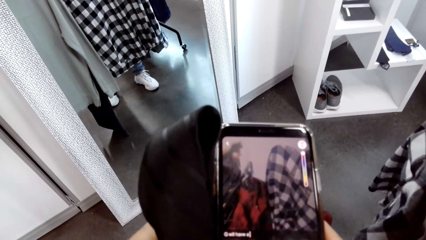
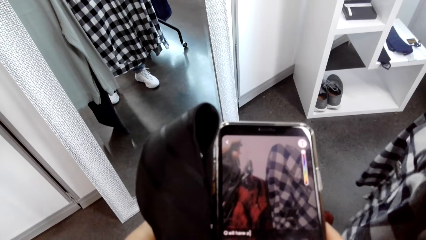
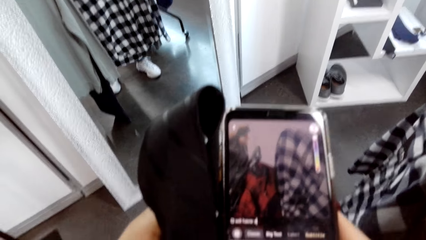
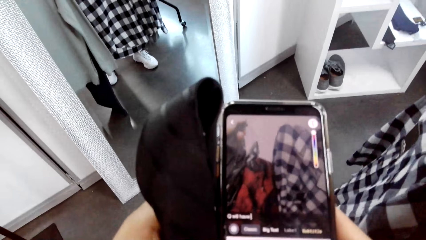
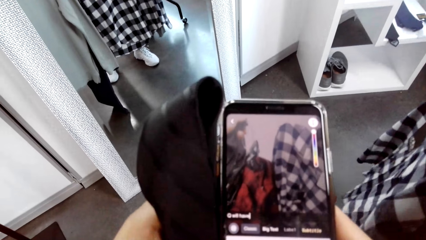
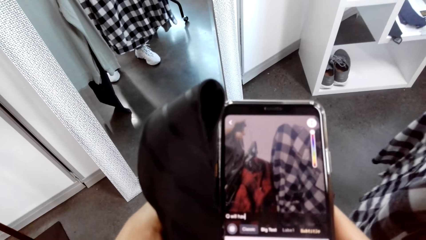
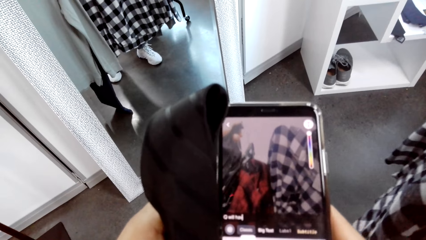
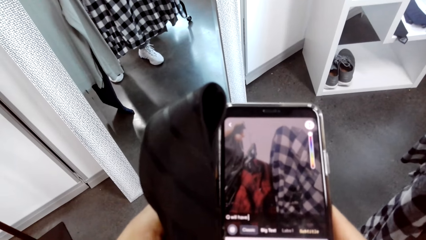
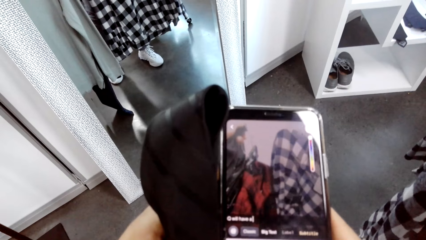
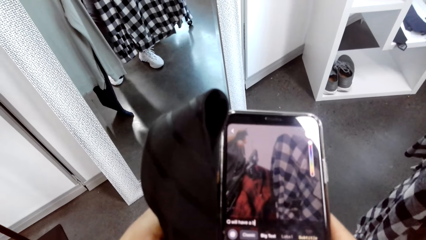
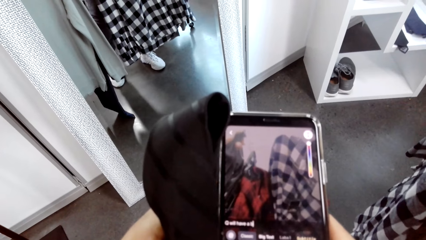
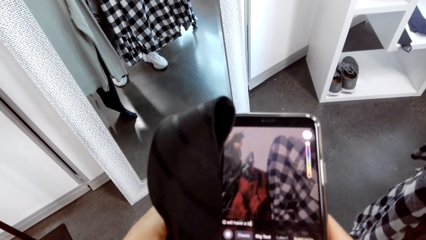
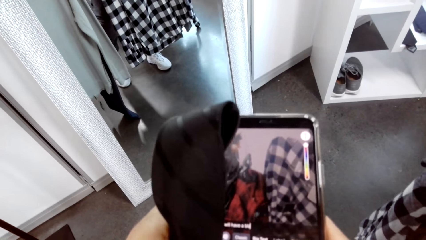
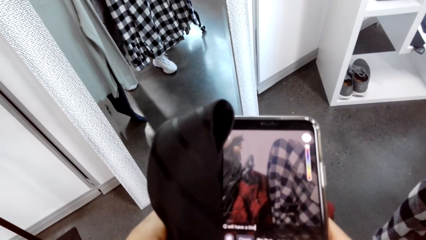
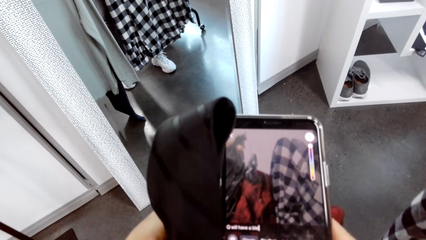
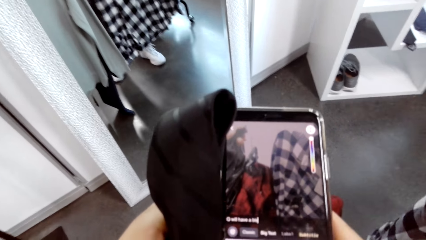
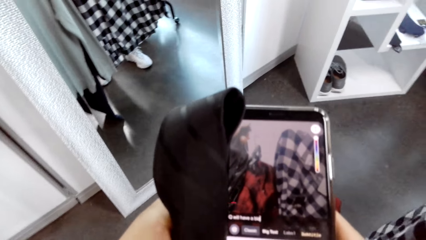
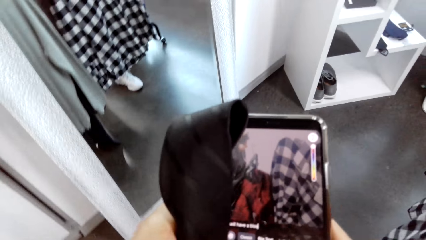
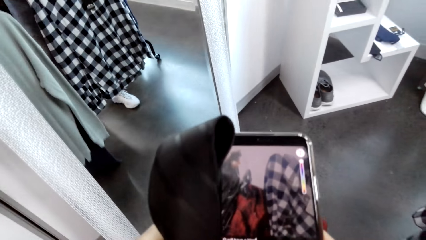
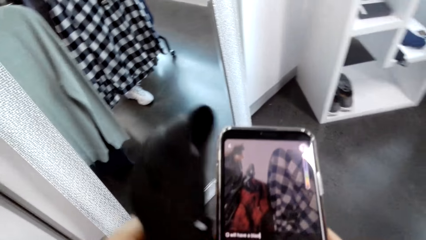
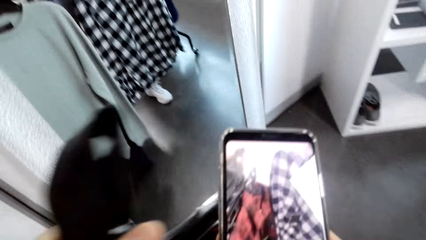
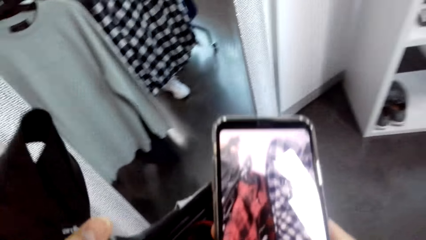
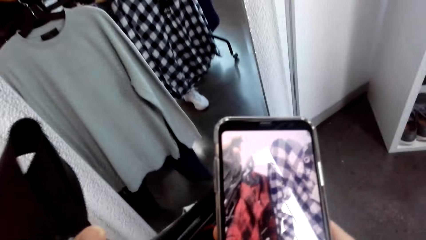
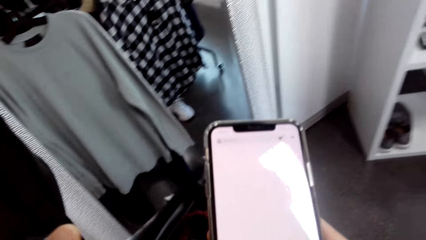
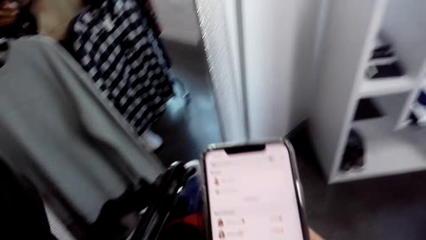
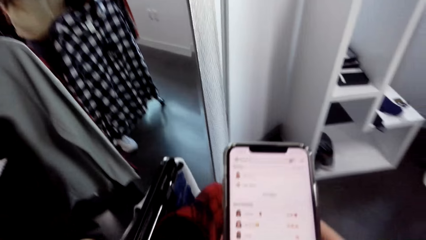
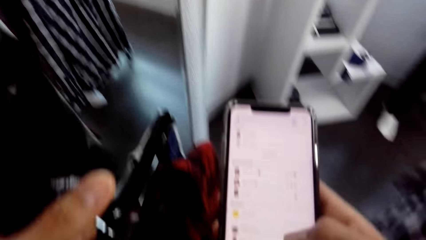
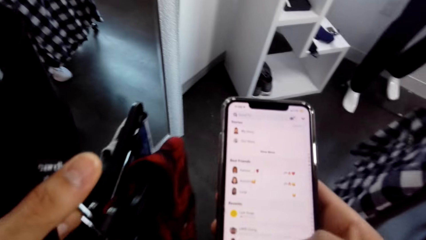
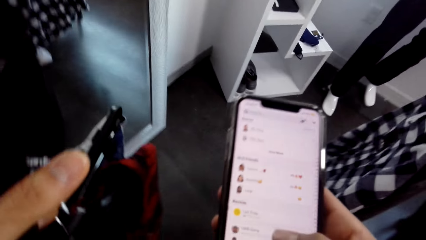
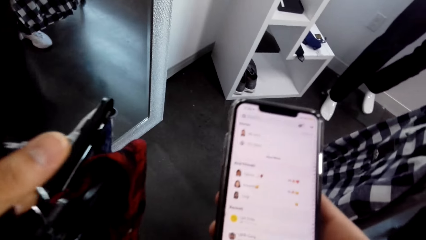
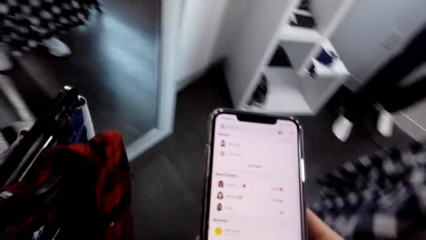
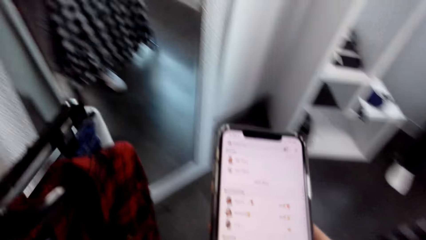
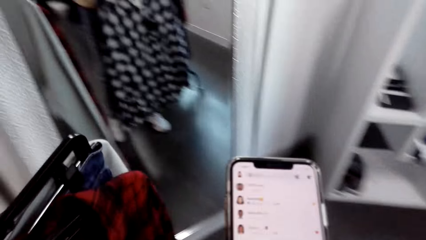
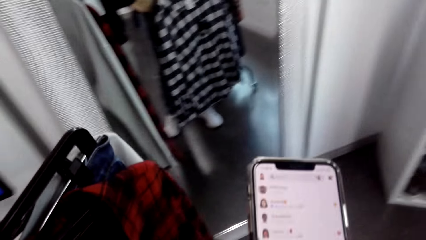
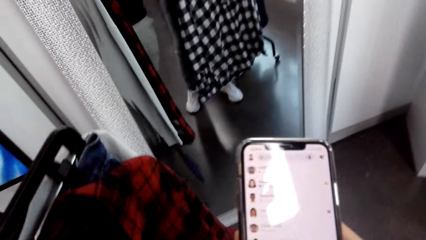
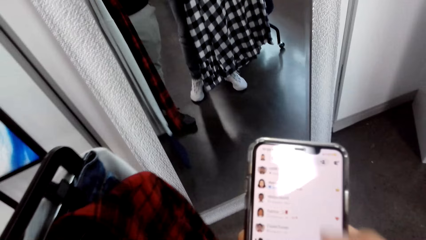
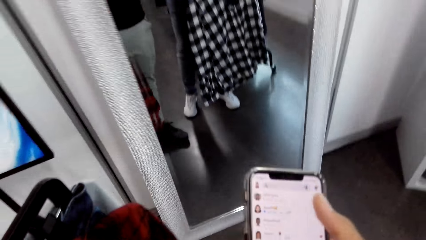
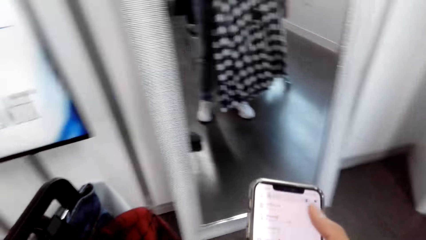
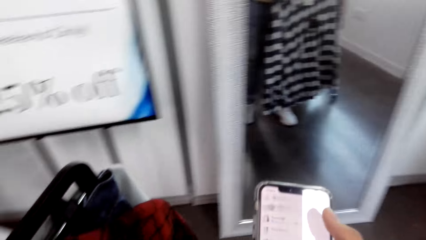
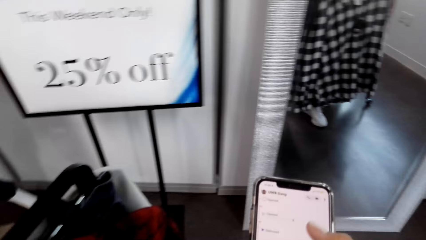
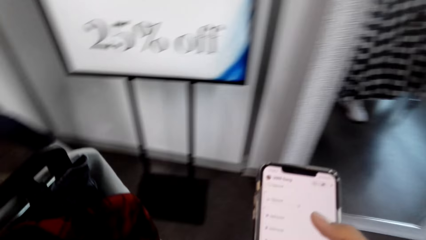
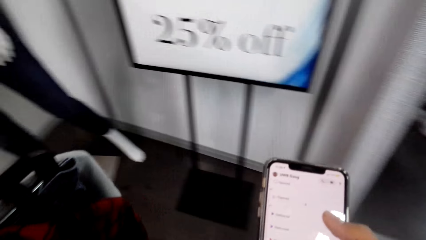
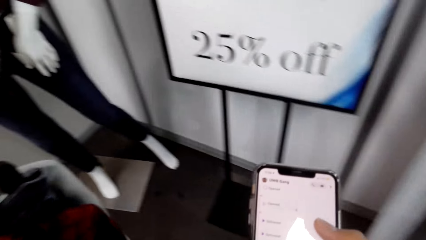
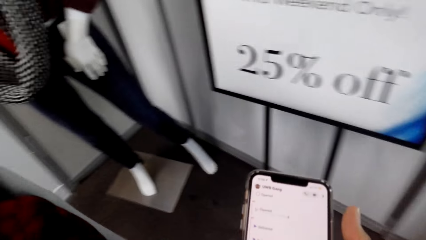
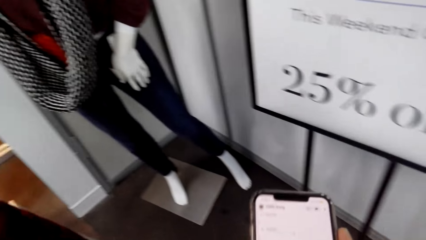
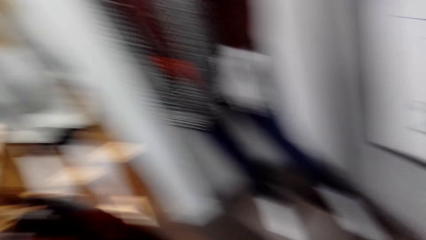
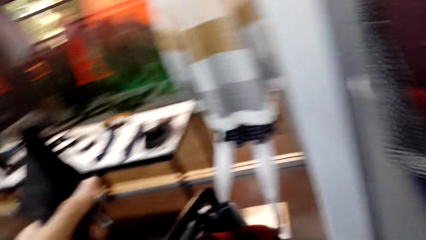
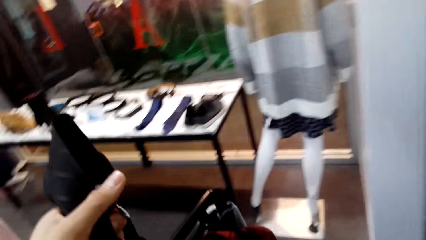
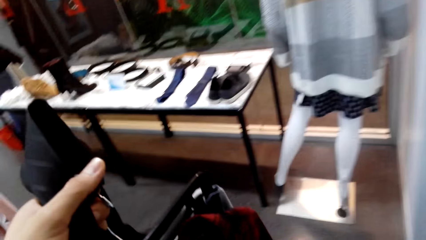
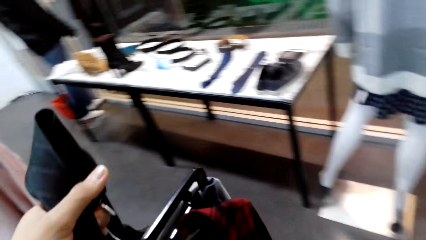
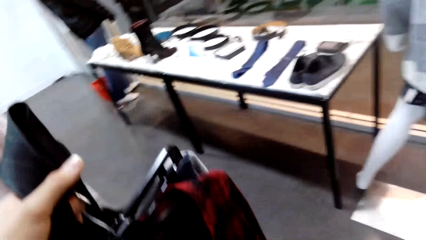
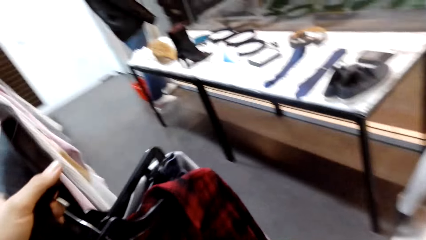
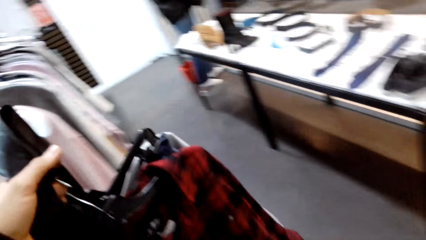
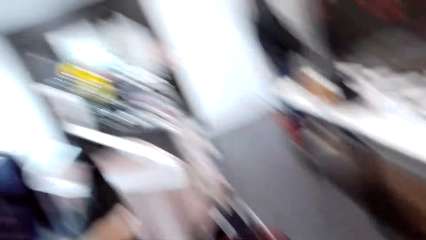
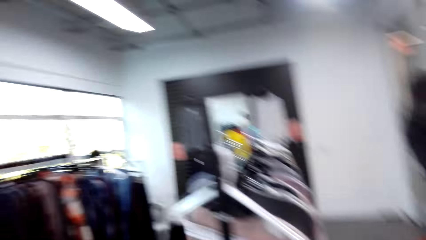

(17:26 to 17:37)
The camera wearer types on a phone. They scroll the phone. They move around.

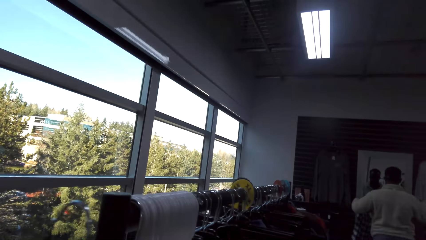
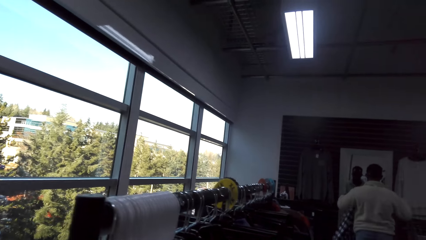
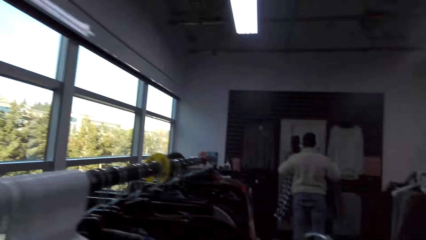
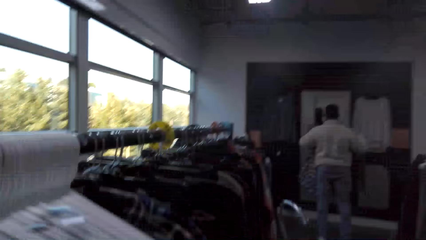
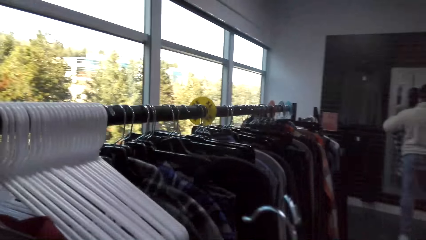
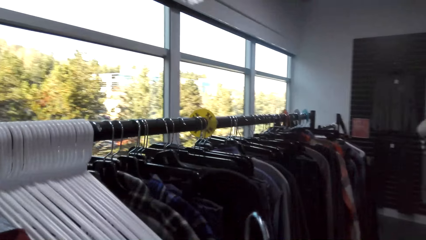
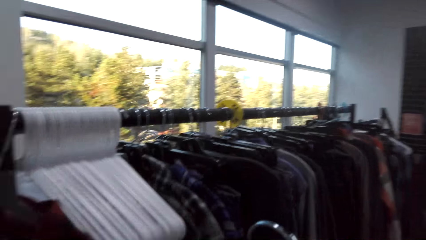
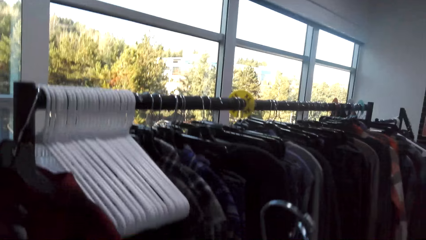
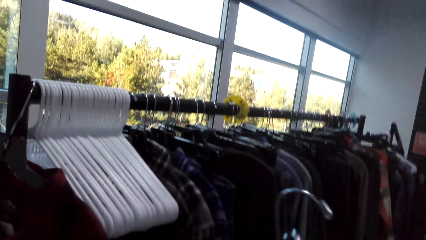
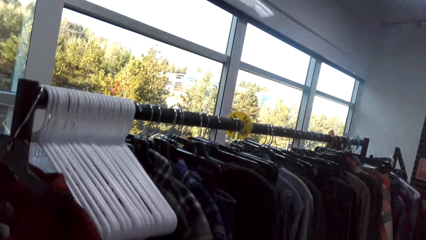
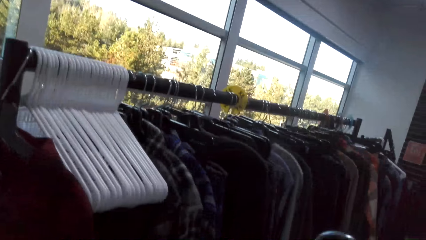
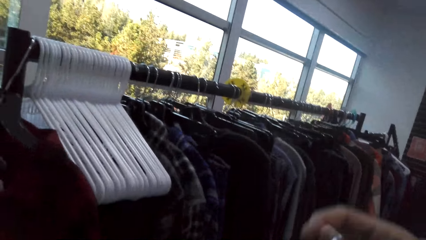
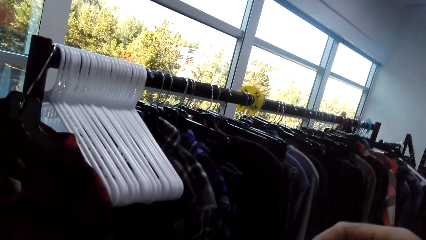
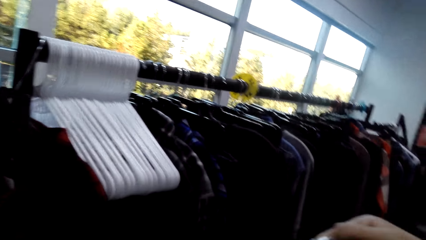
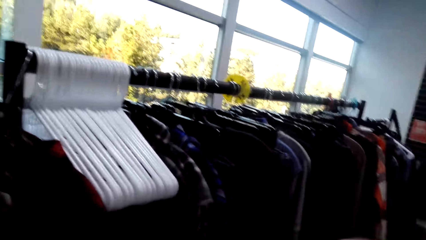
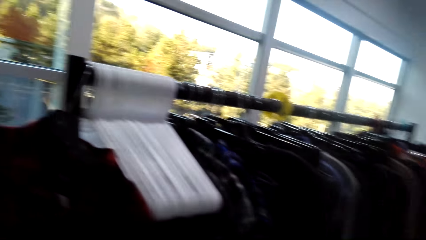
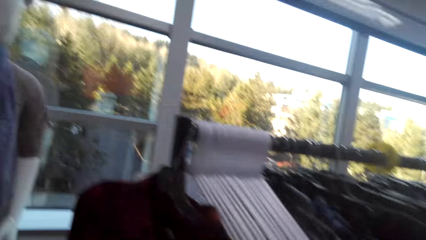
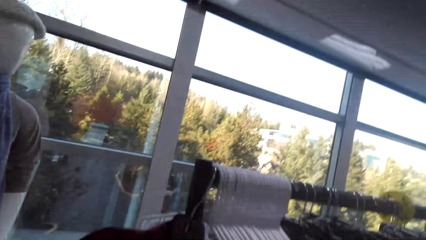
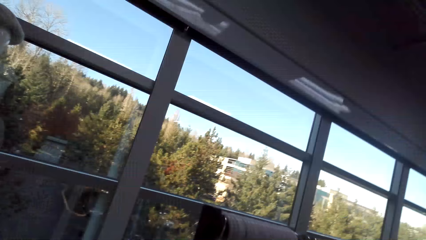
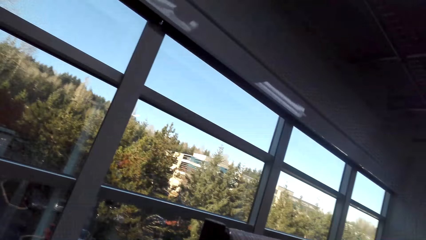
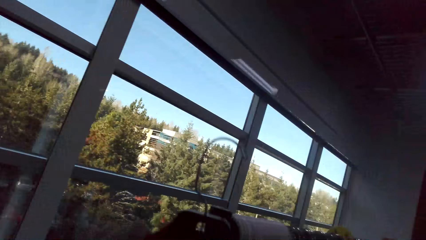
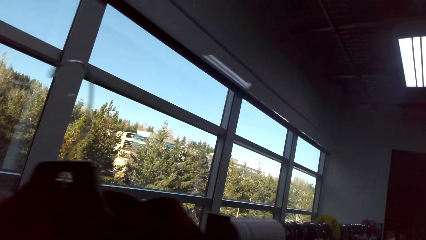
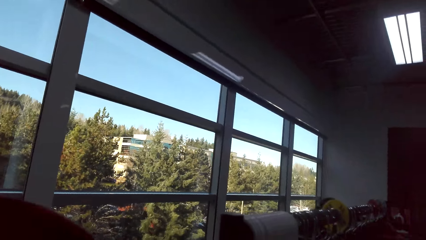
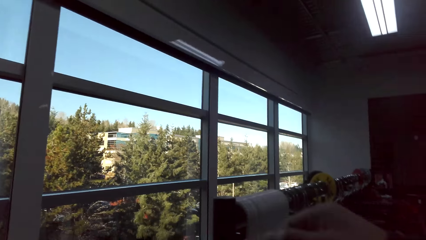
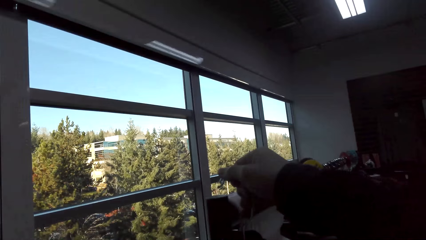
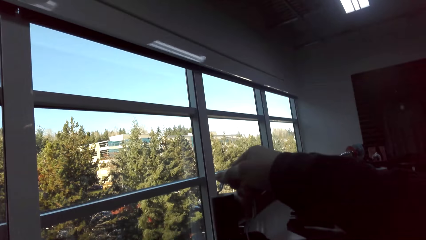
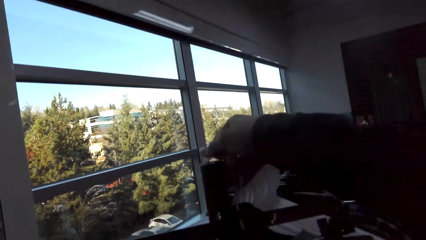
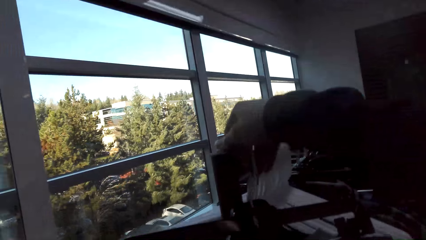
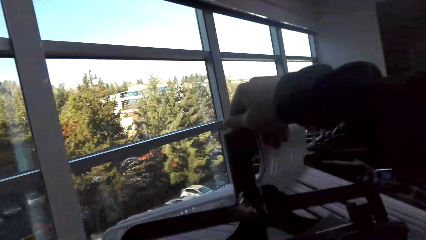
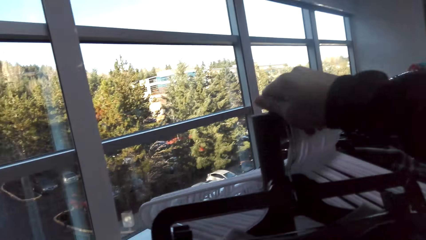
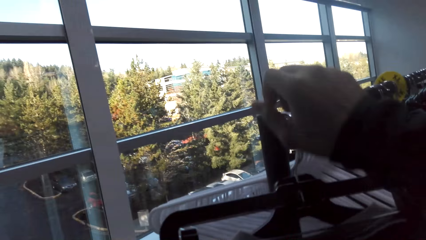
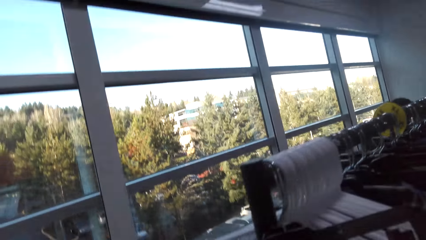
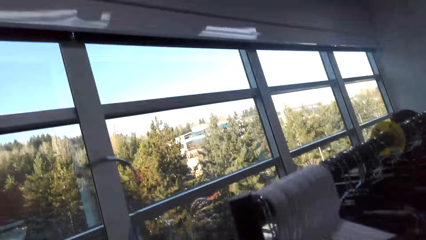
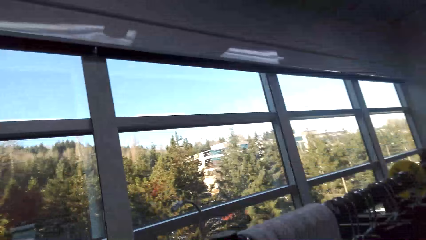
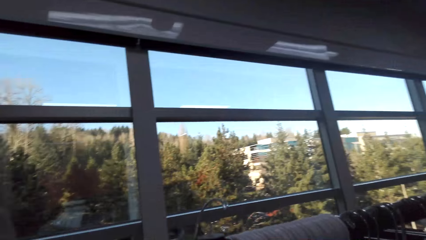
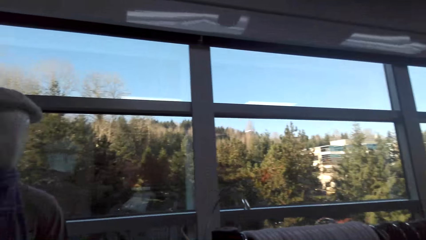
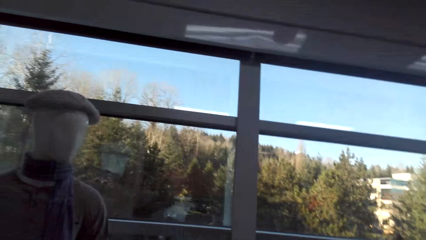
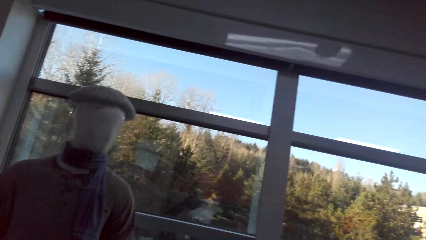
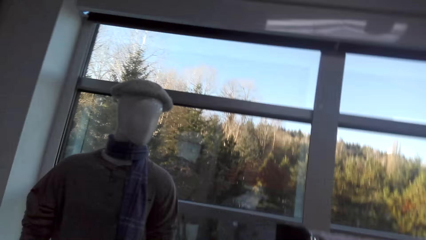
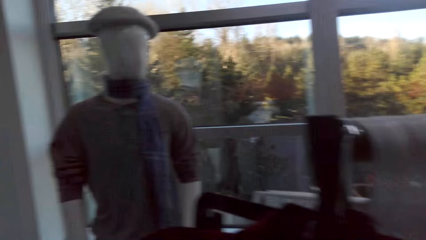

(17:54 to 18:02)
The camera wearer walks around. They place clothes on the rack. They walk around.
